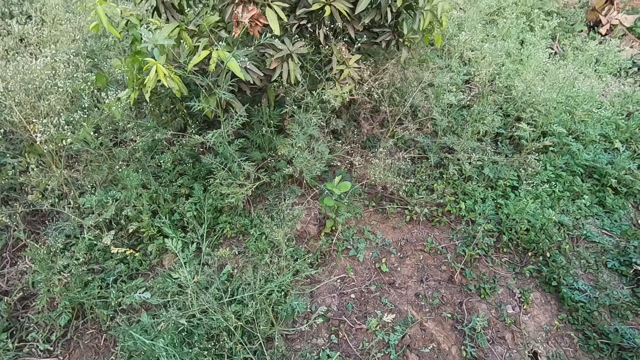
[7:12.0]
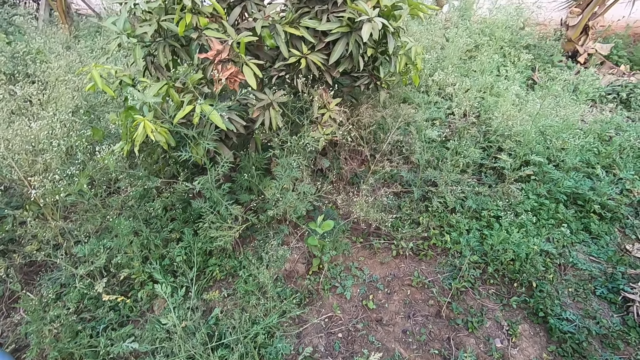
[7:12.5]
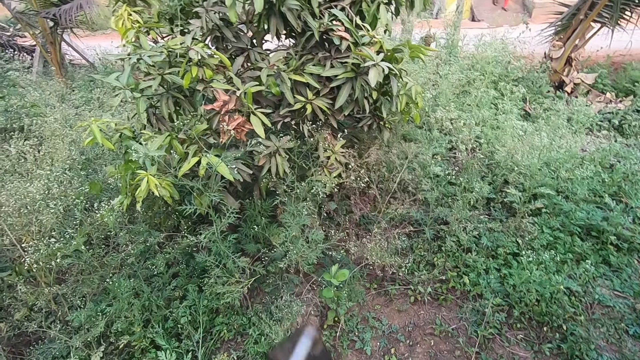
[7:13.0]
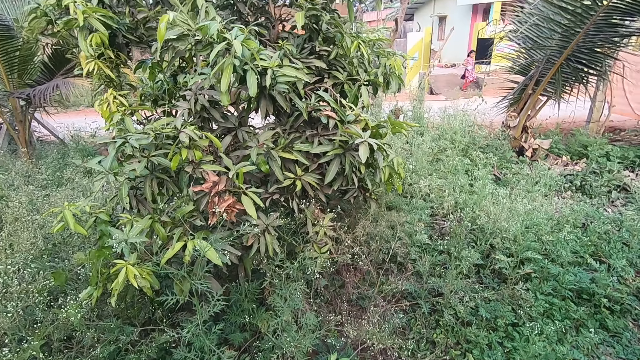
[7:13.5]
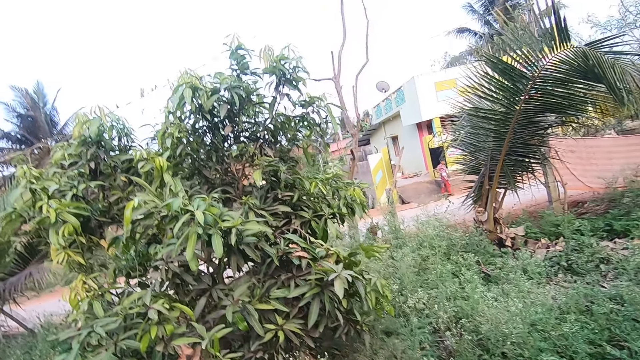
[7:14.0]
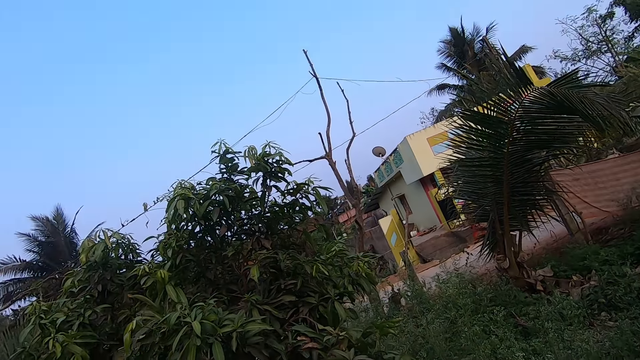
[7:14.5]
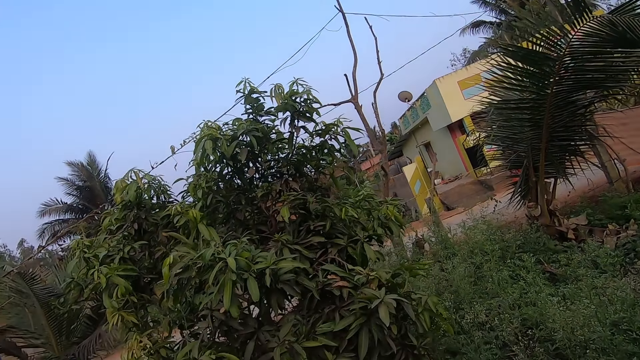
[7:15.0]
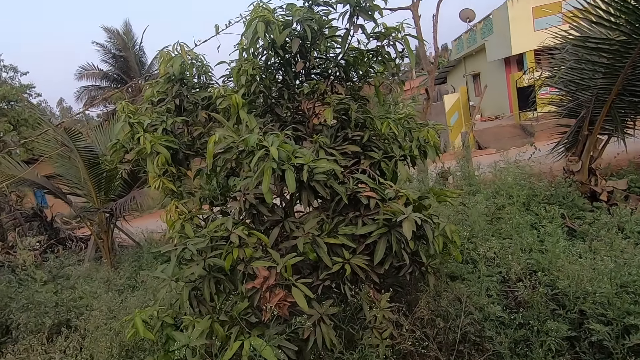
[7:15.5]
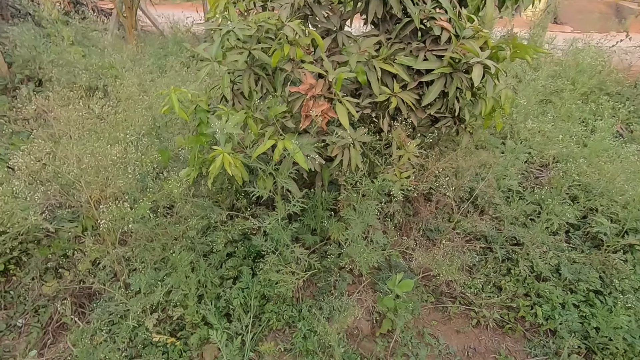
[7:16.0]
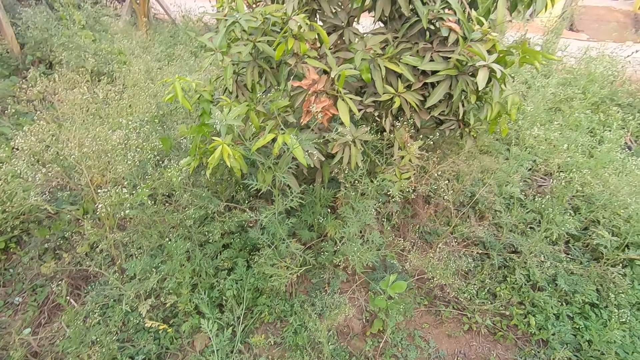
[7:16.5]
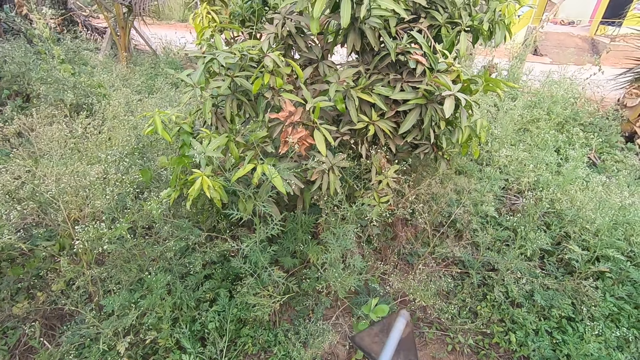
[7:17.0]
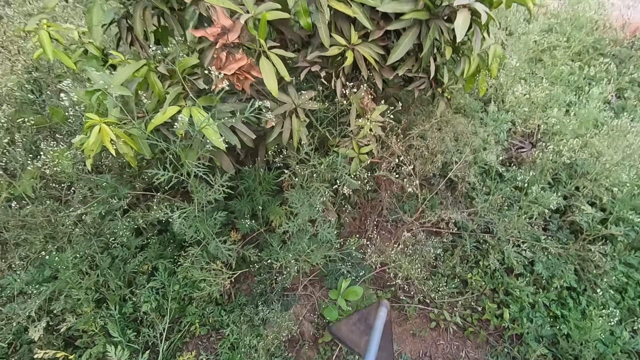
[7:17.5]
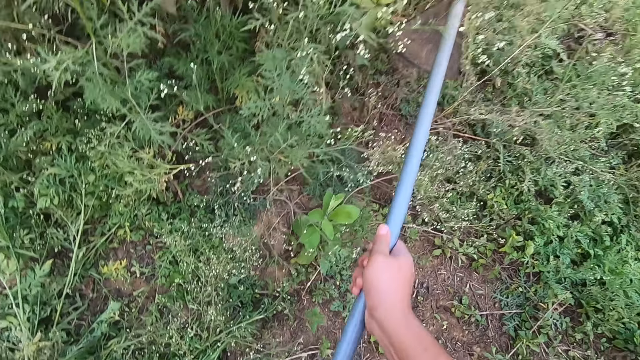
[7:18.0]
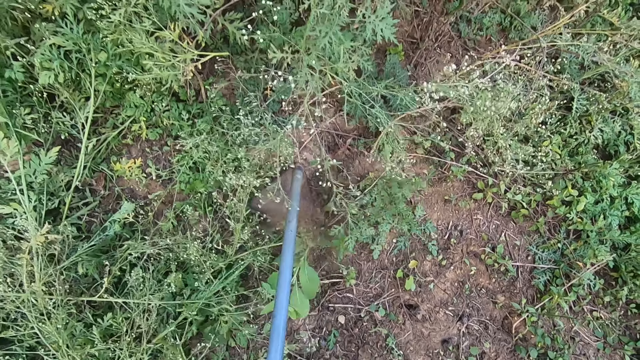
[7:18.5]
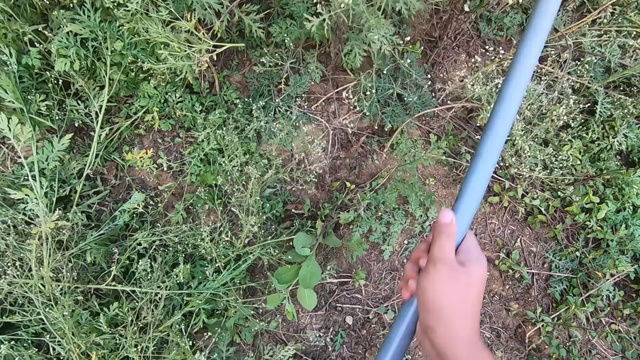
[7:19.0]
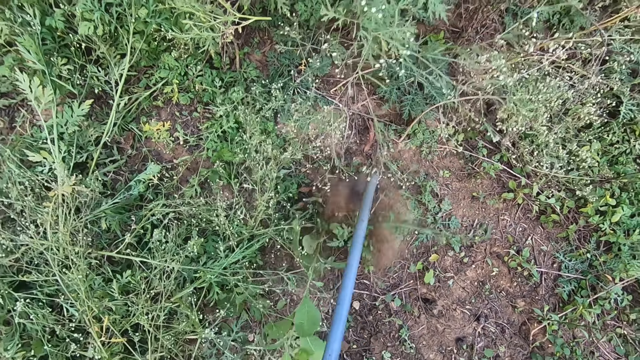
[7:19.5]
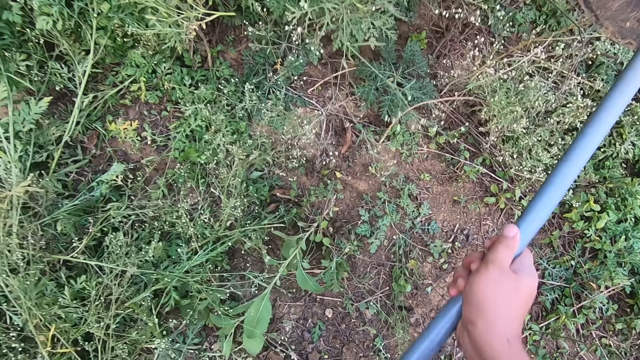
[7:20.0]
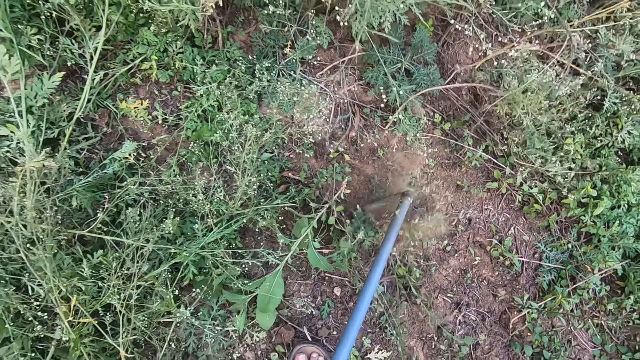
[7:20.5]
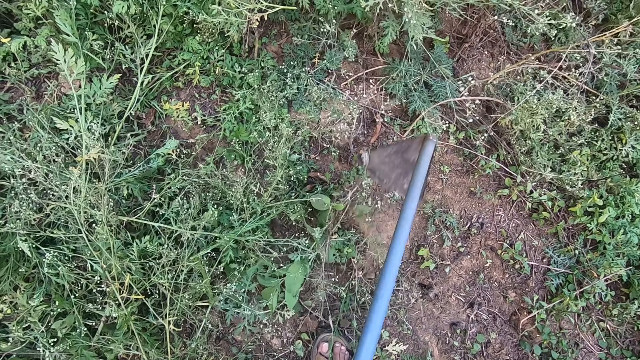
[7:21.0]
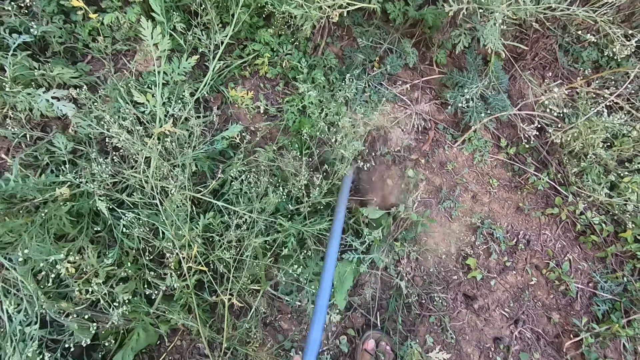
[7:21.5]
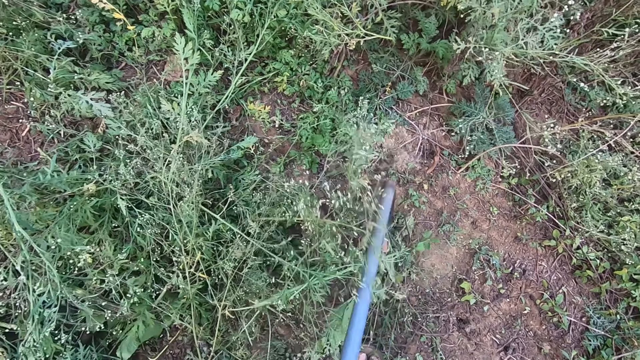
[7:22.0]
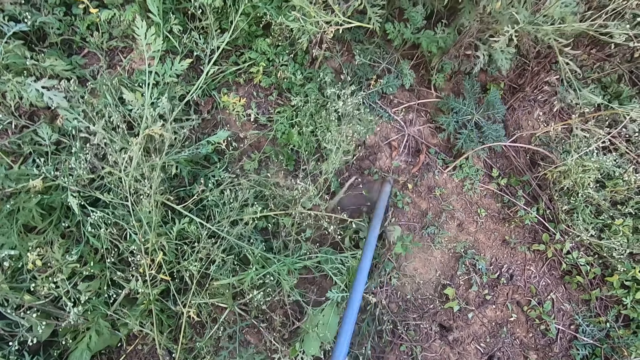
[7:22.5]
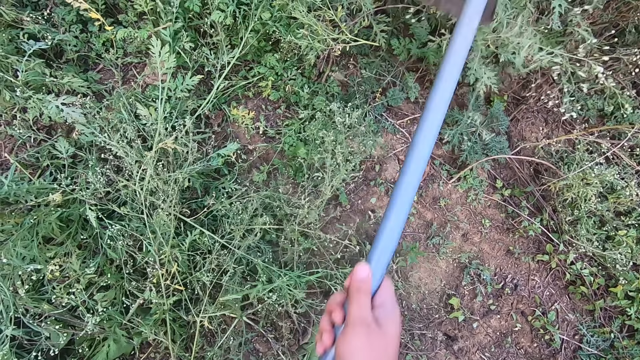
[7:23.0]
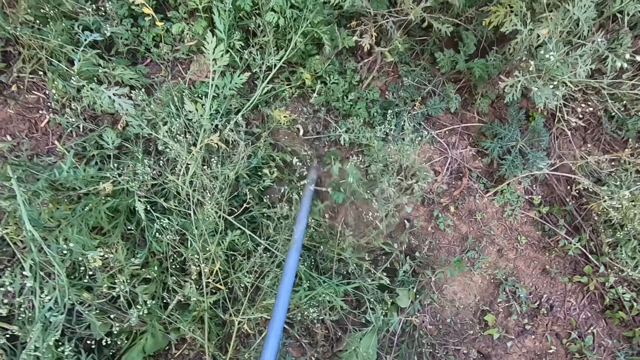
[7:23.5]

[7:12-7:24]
A woman walks on the pavement. The camera wearer looks around. They cultivate the land with the hoe ripper. They resume clearing the land.

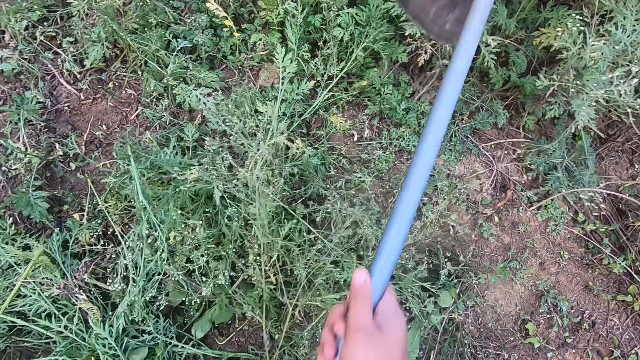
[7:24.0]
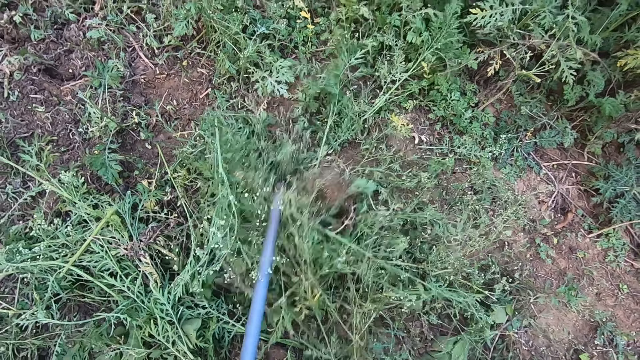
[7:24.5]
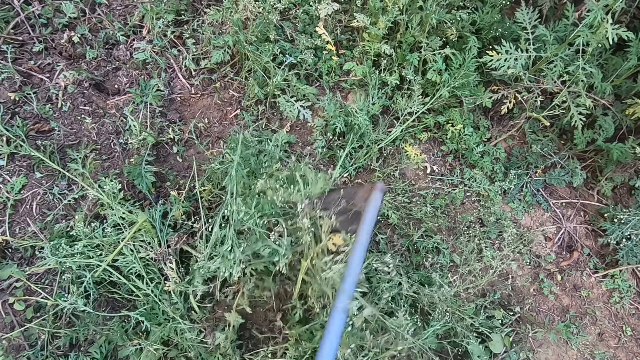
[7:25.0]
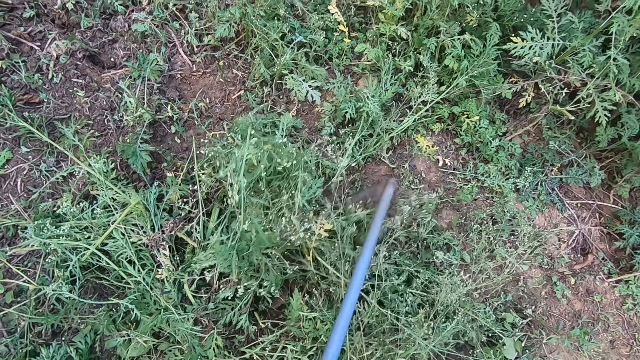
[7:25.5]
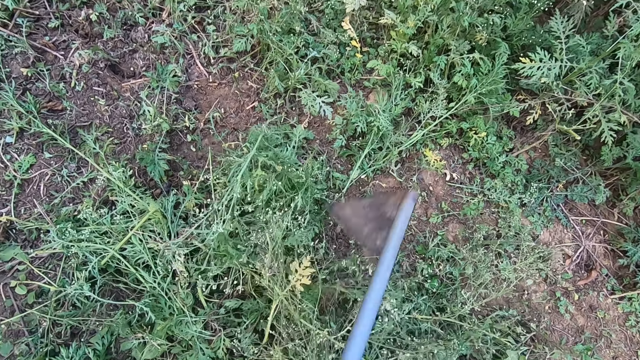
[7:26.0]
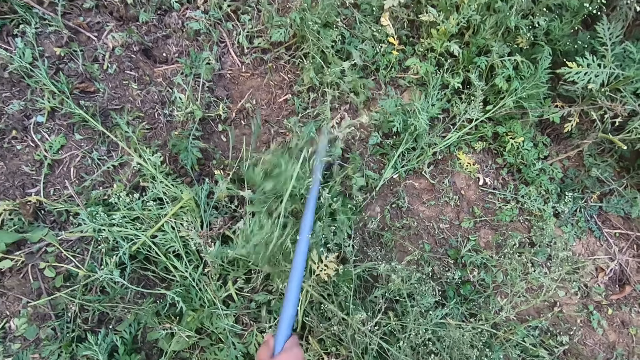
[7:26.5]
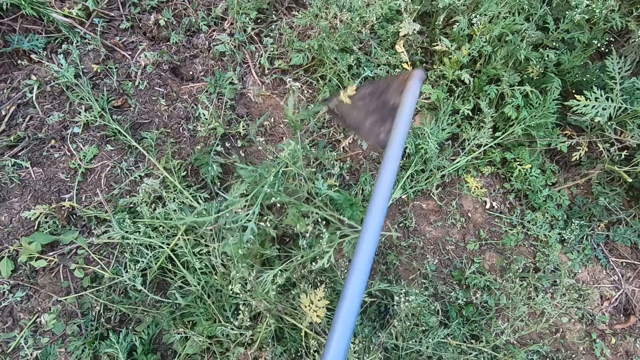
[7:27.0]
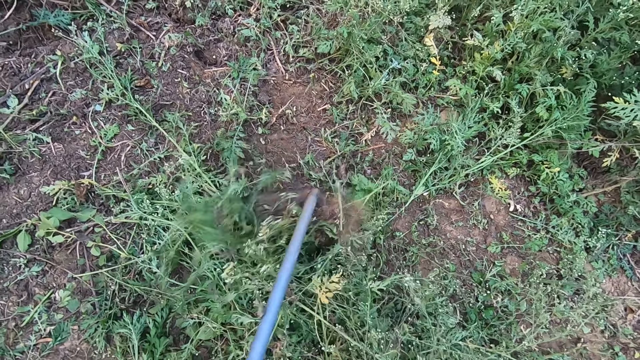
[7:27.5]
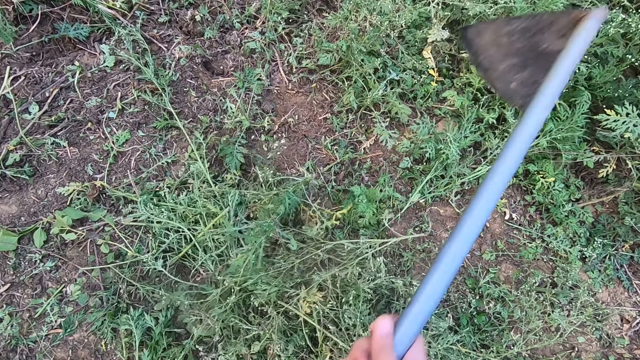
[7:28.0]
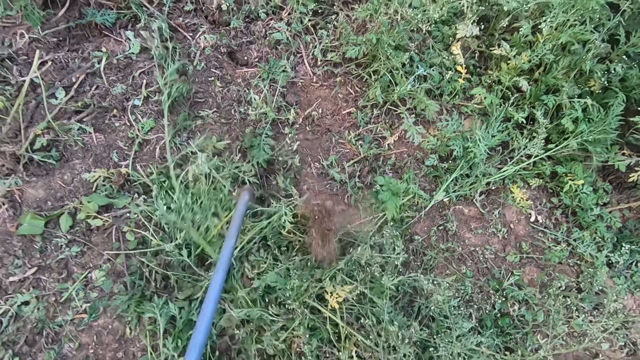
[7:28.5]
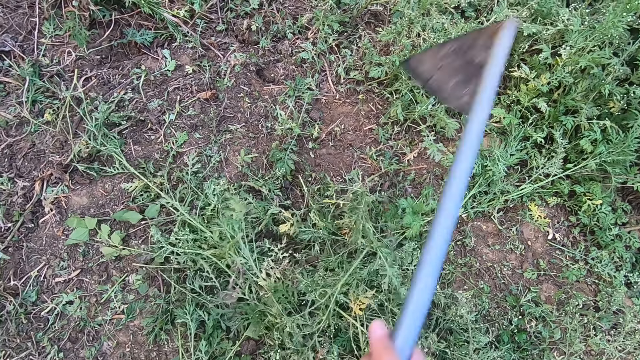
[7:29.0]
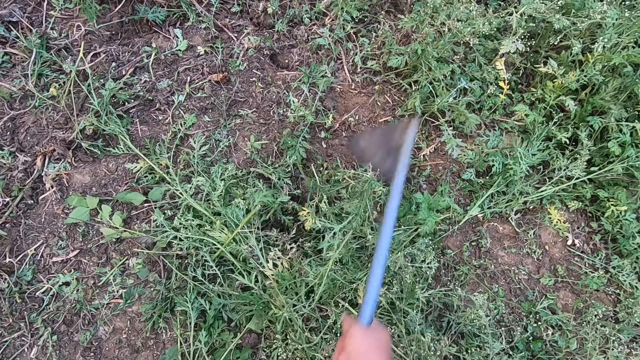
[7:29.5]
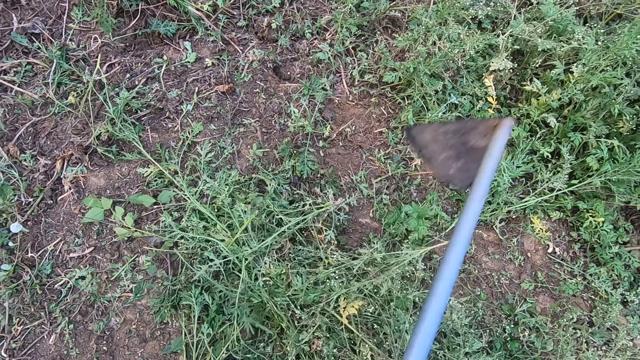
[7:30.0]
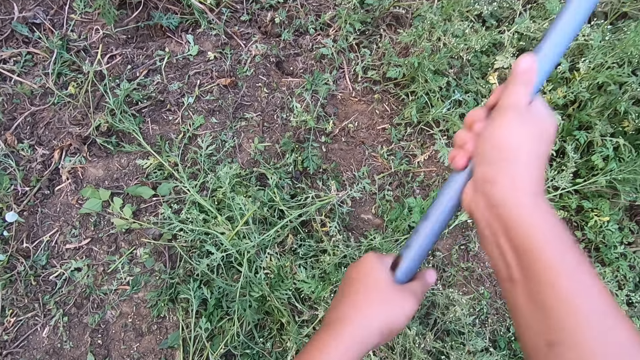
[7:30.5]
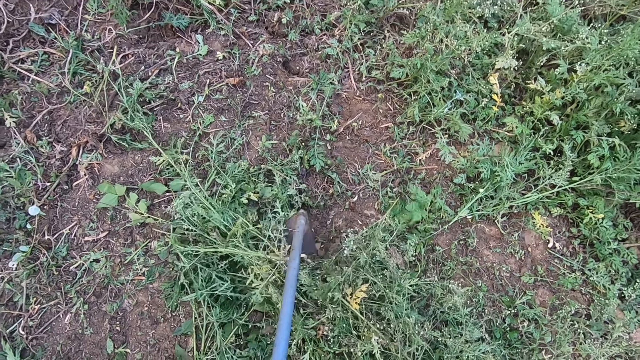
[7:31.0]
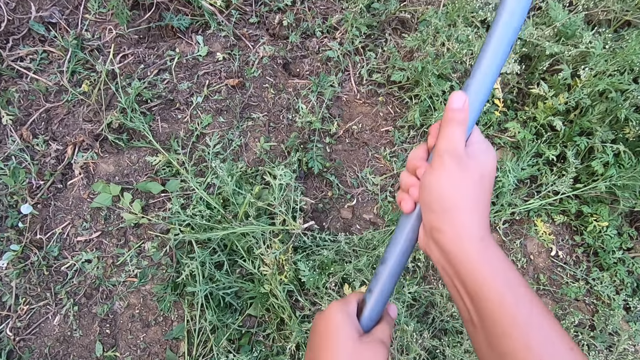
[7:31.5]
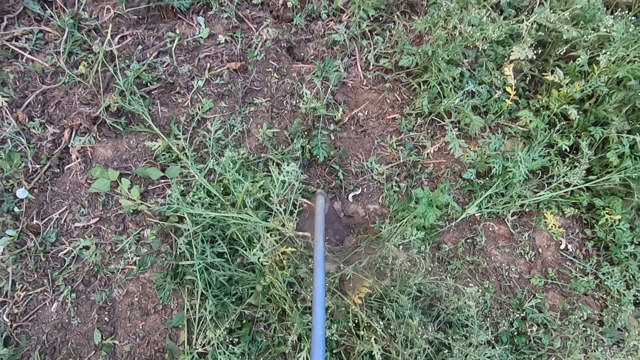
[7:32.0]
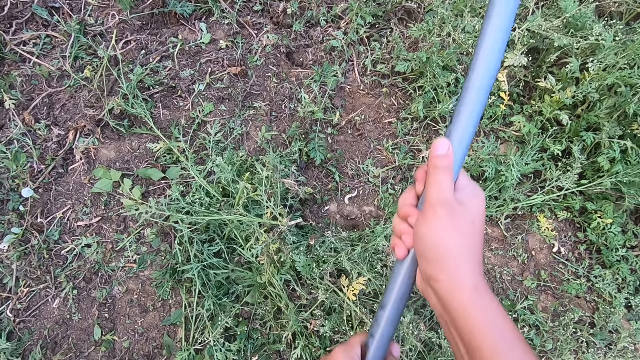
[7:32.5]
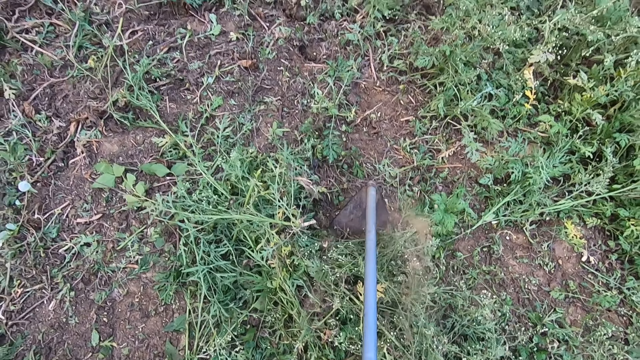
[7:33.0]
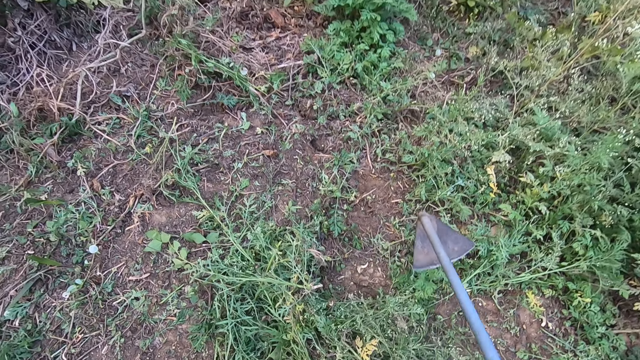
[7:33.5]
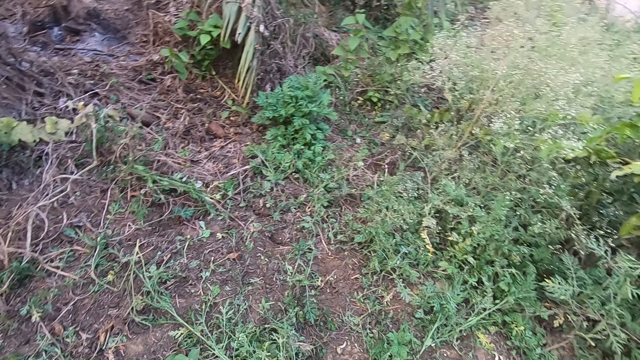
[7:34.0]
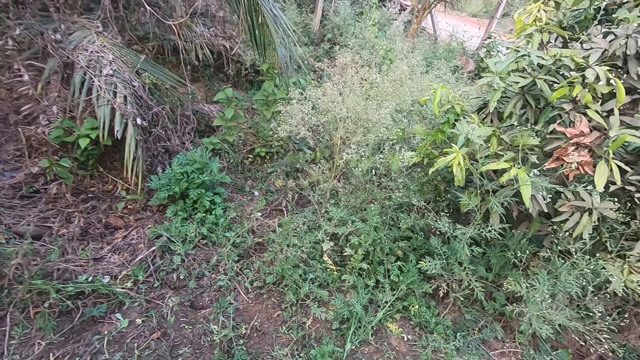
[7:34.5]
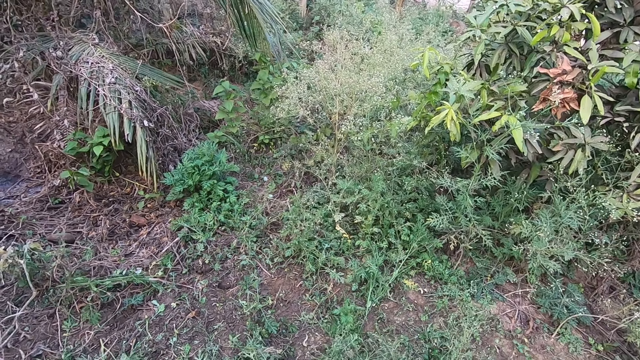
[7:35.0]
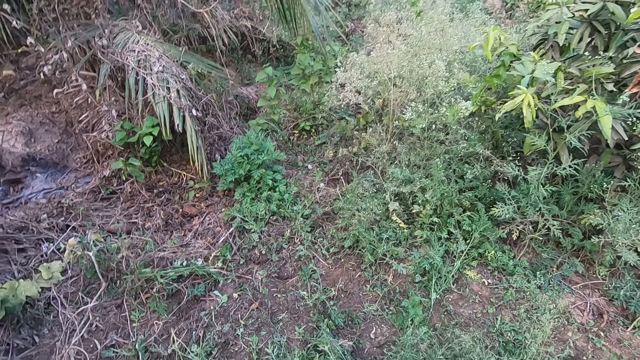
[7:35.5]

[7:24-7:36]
The camera wearer pauses clearing the land.
